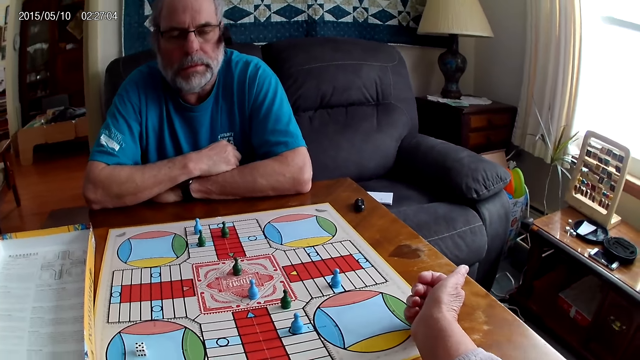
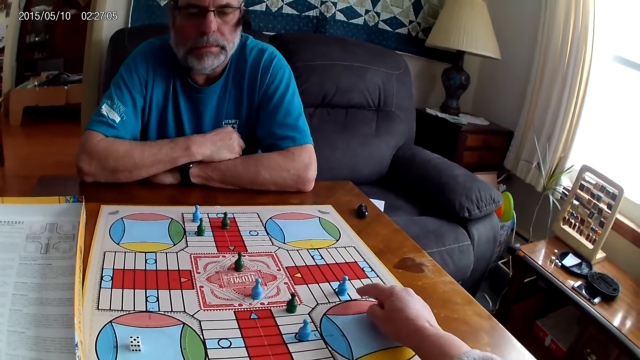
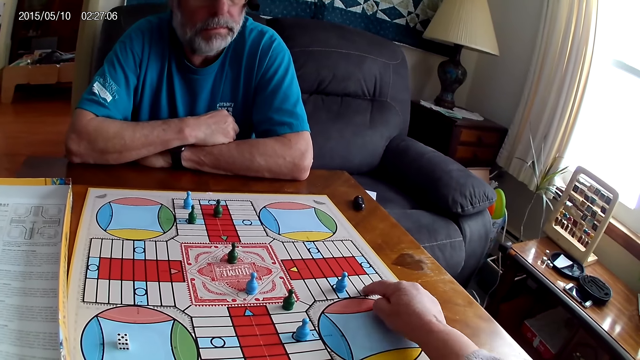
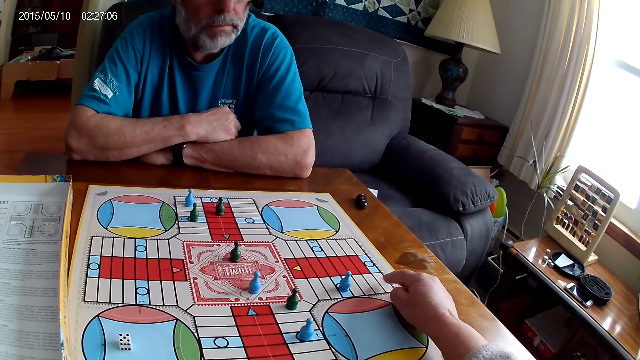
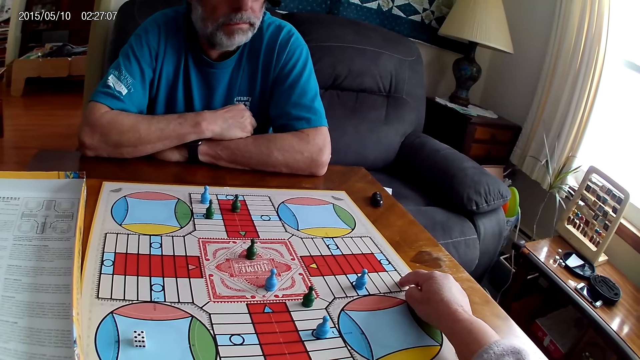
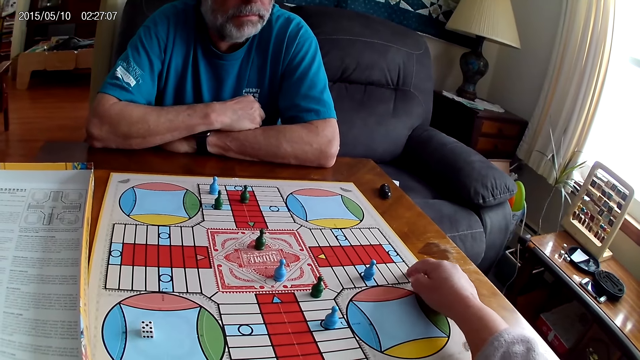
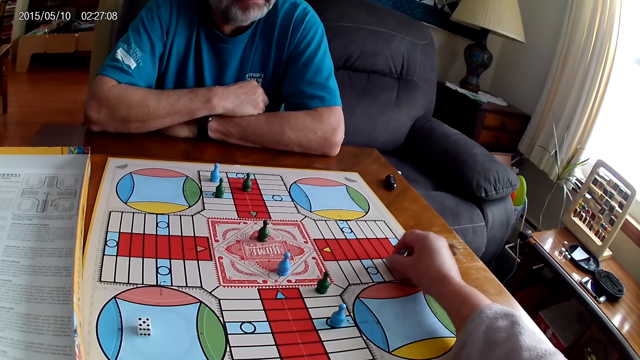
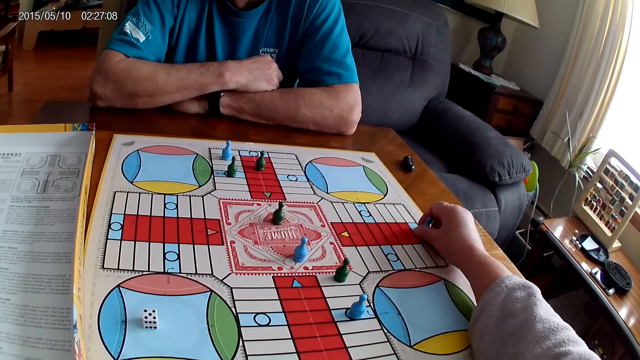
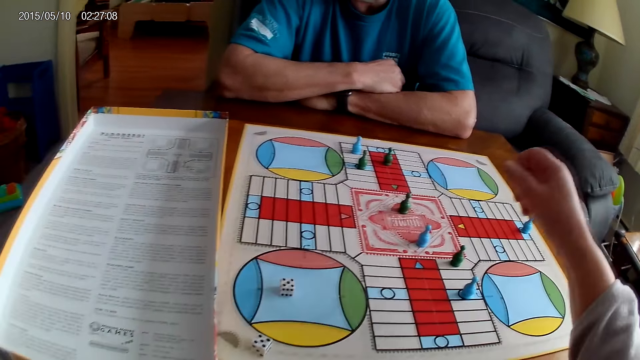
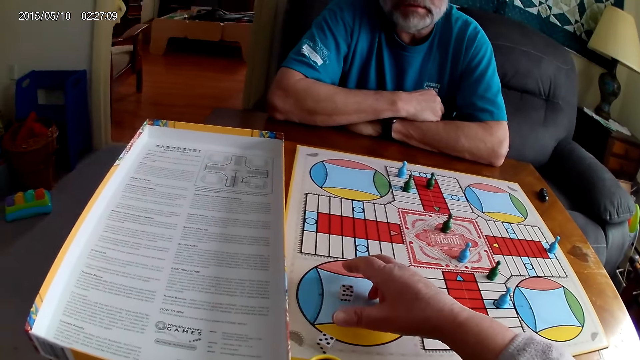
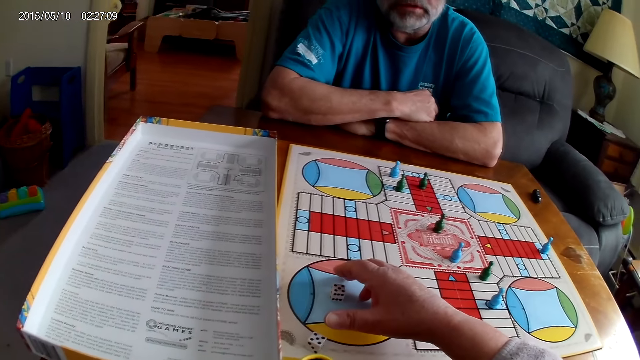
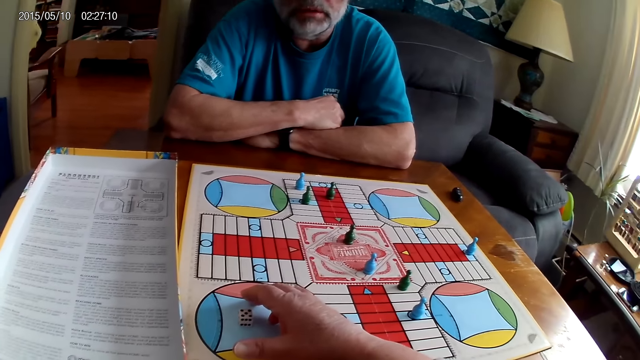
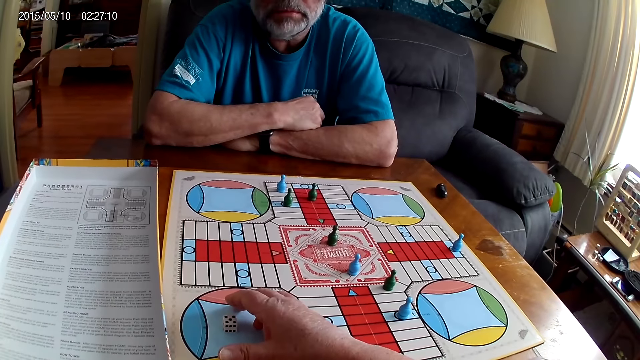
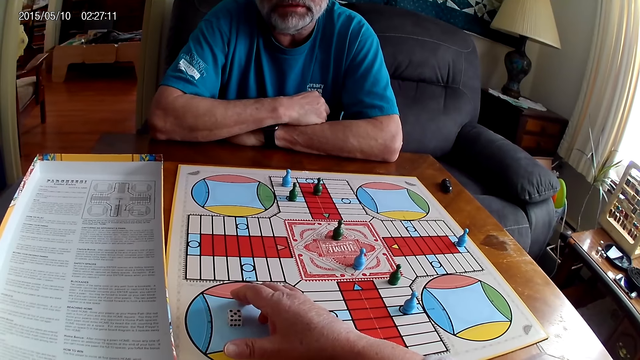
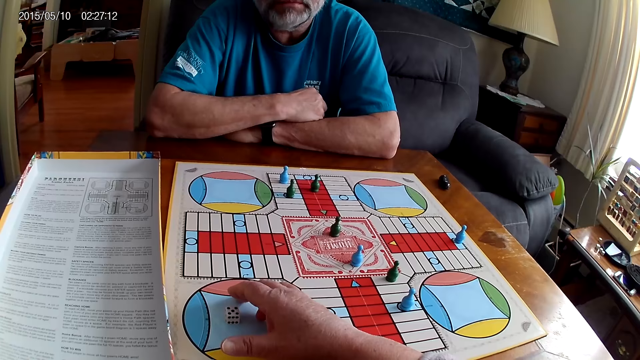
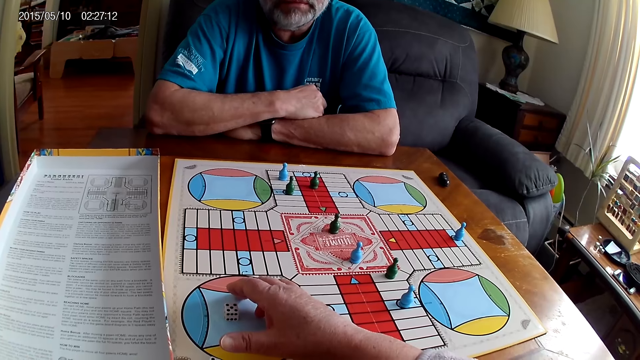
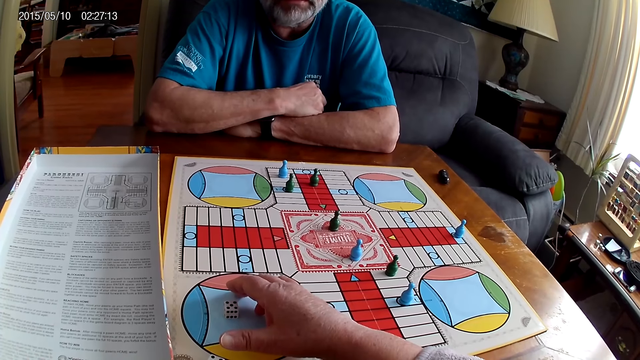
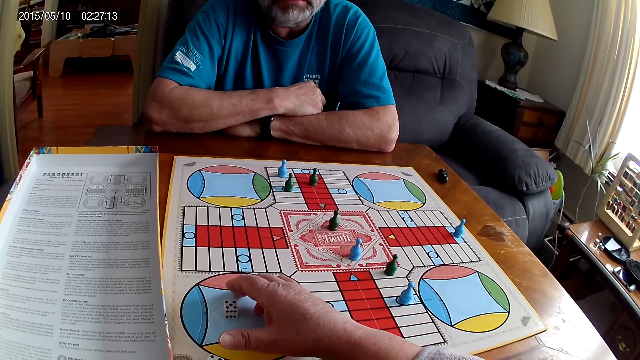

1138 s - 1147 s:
The camera wearer counts some cells on the Ludo board with her right hand. She moves a blue pawn through some cells on the Ludo board with her right hand. She moves the hand, makes a sound and stares at the board game. The man converses with the camera wearer.

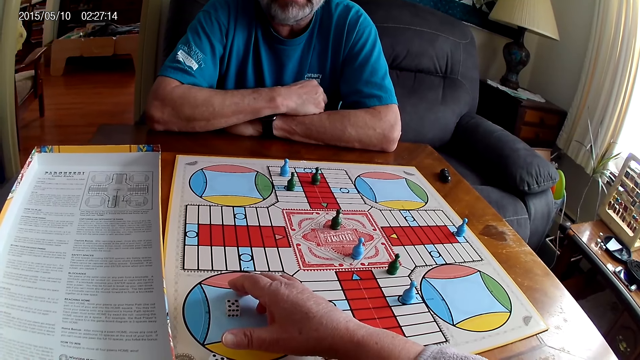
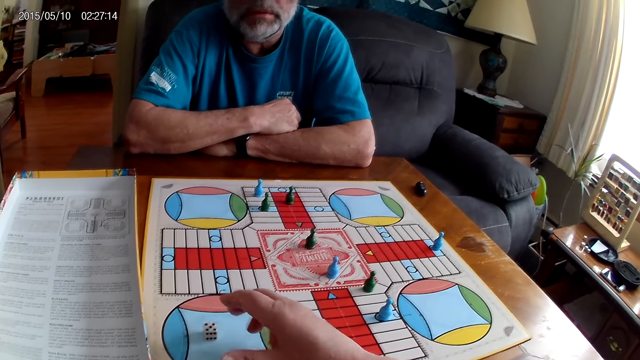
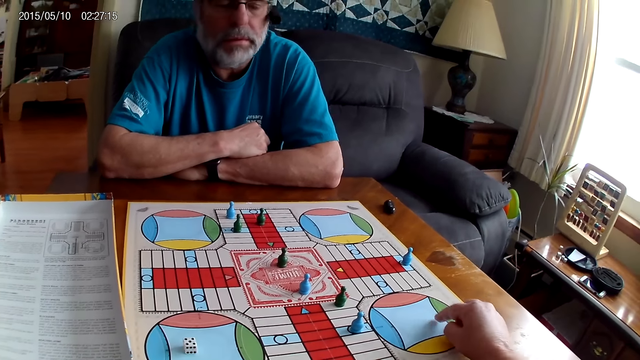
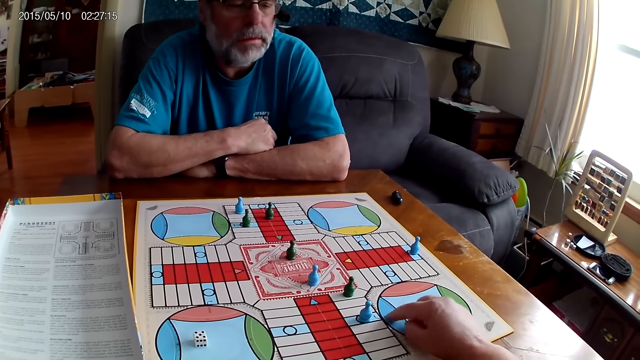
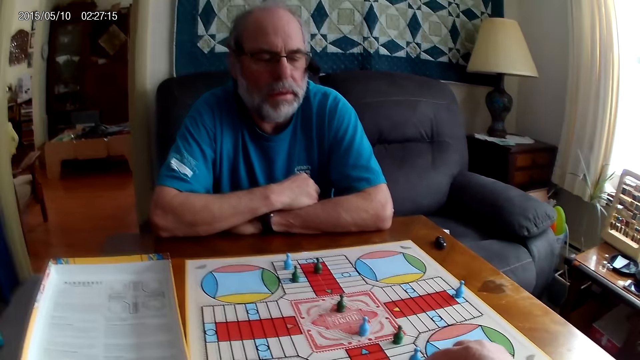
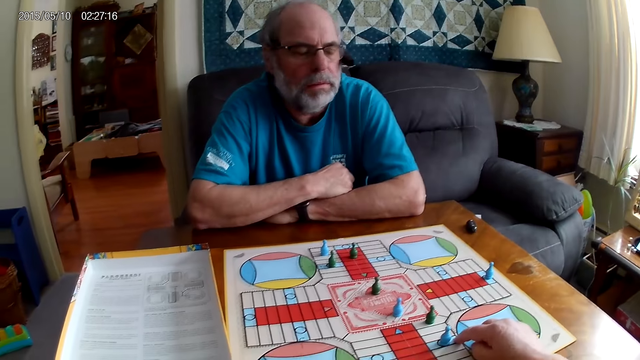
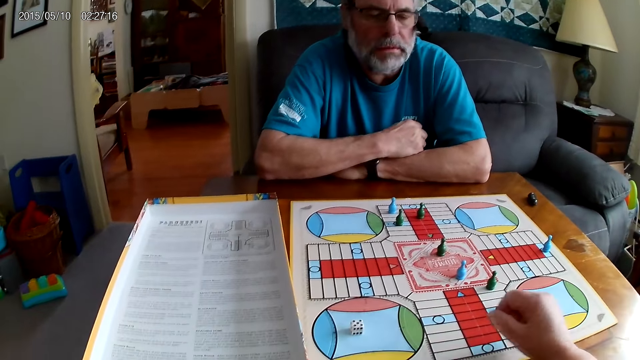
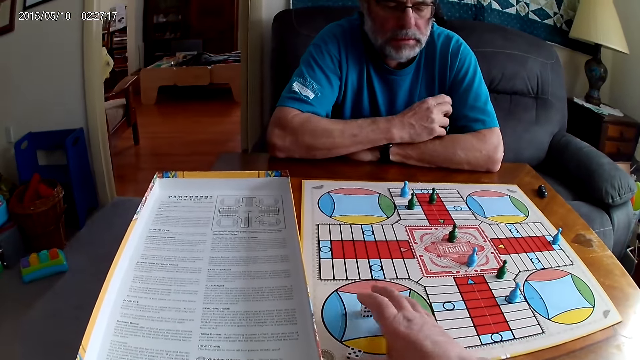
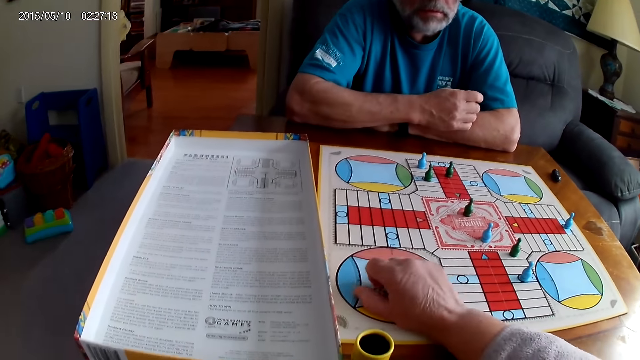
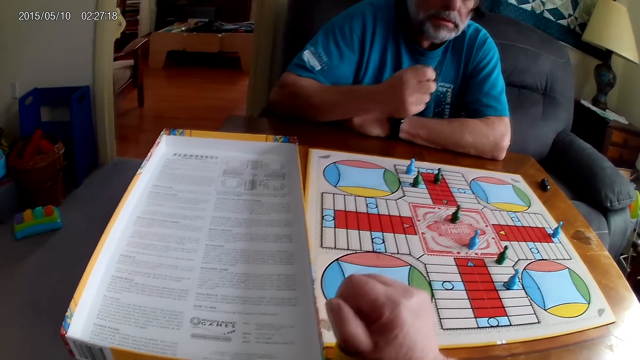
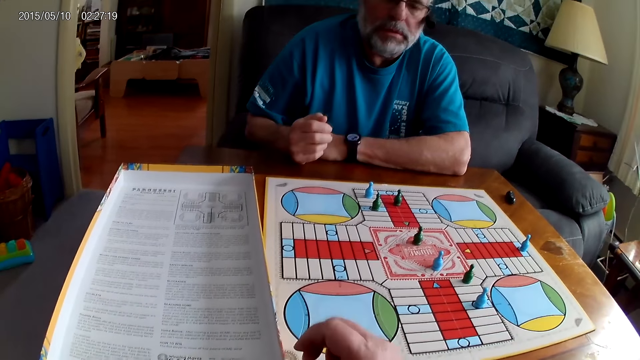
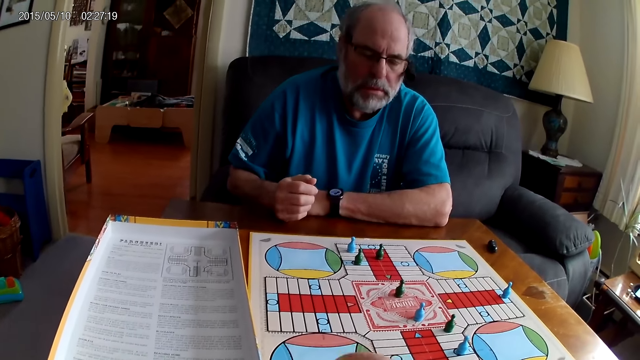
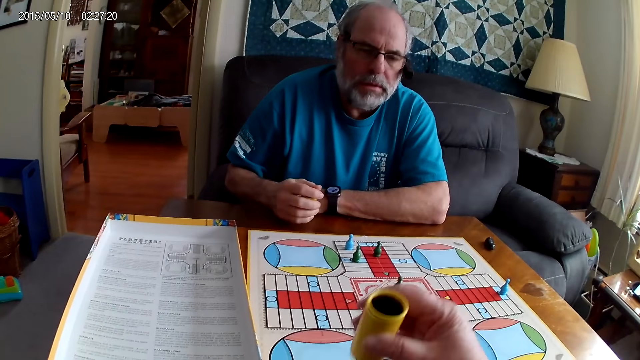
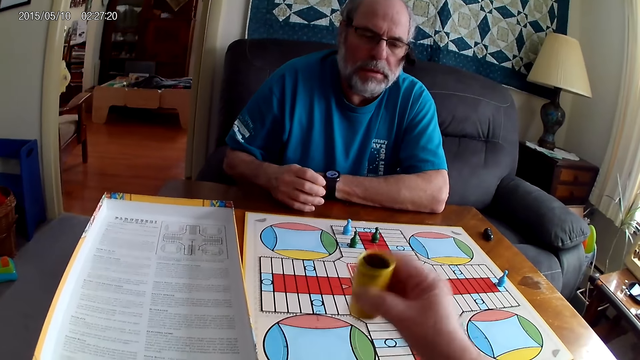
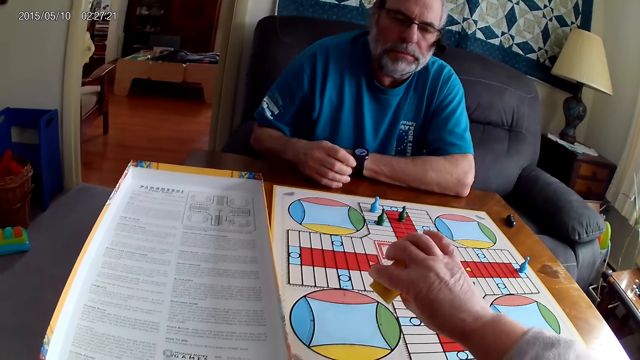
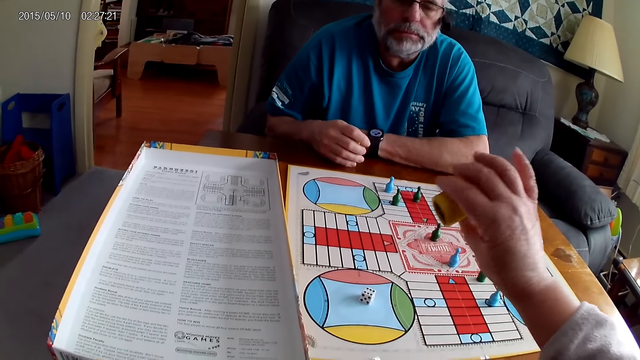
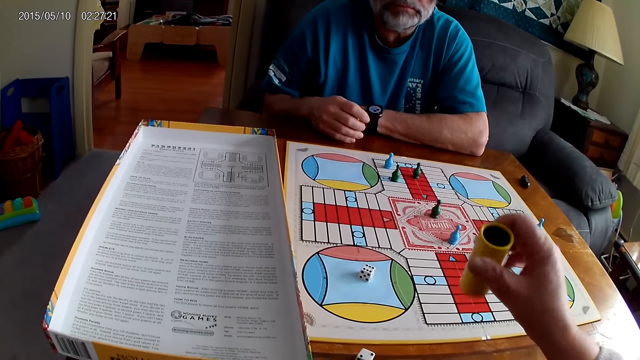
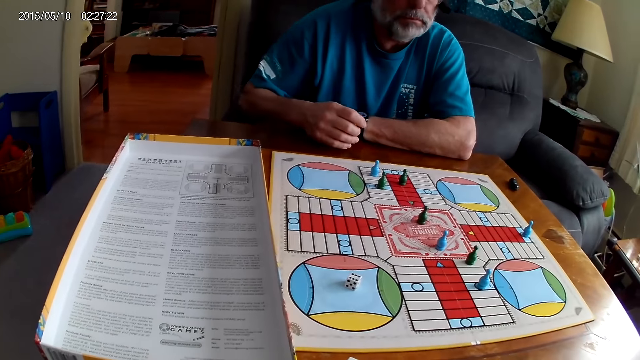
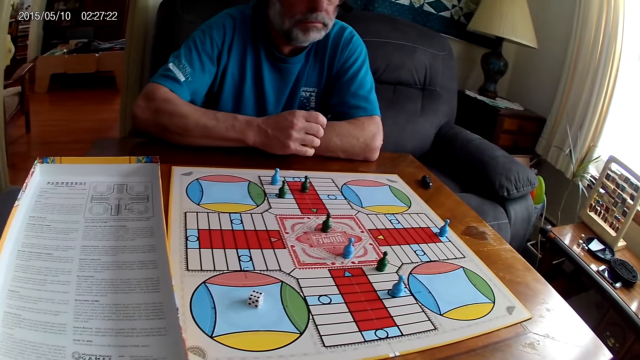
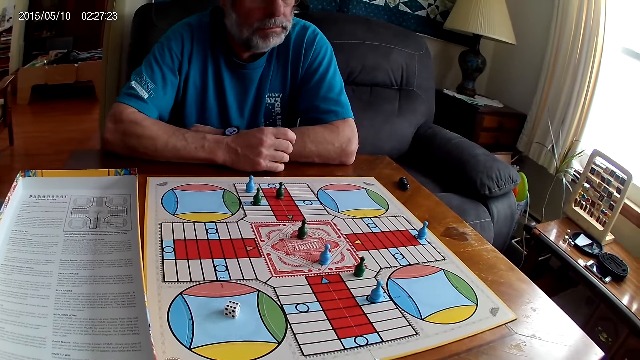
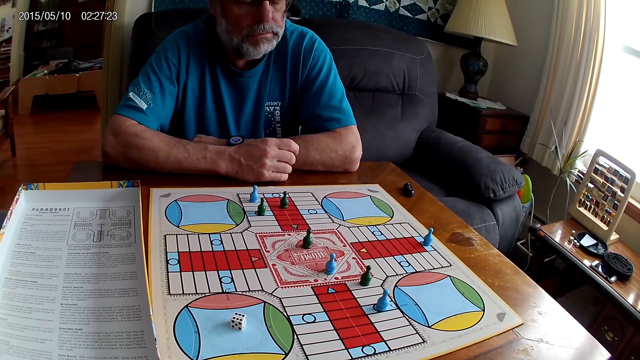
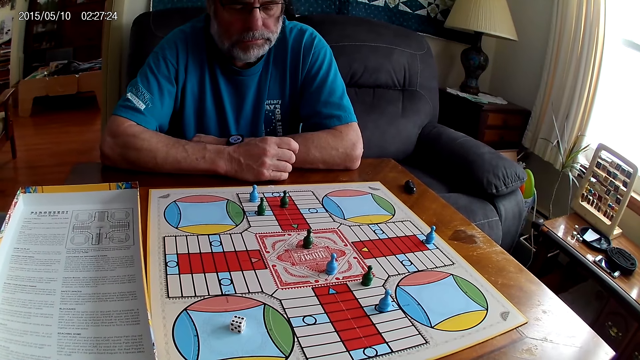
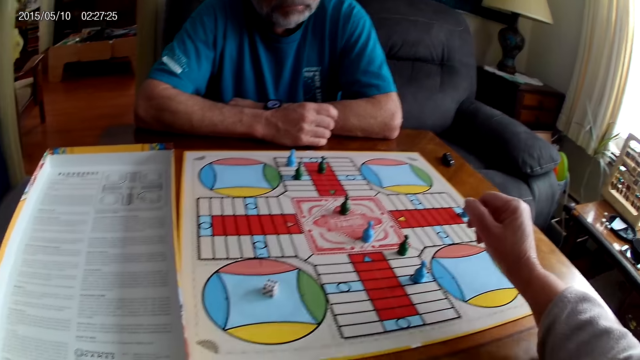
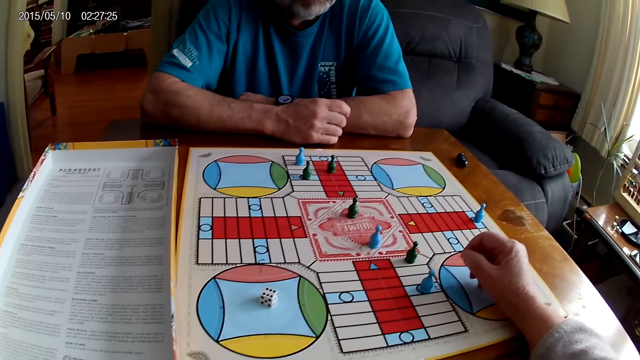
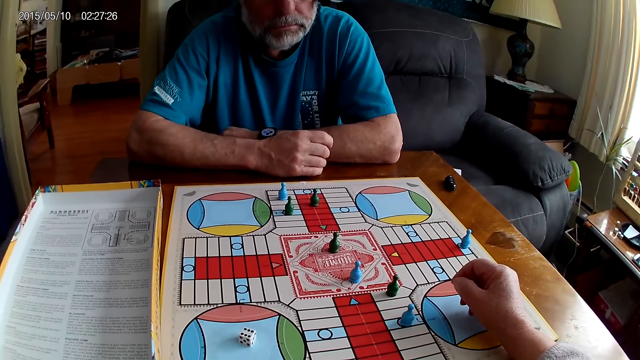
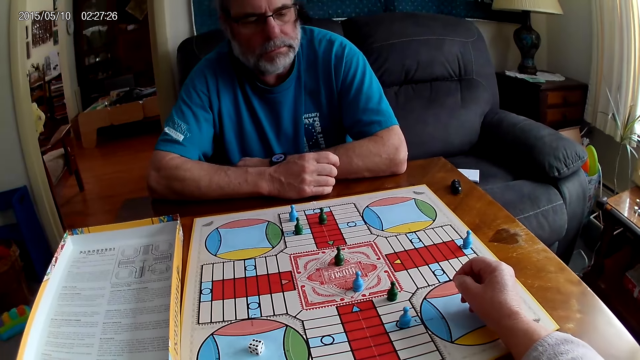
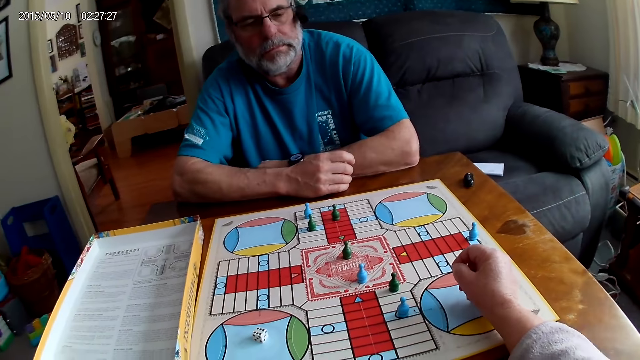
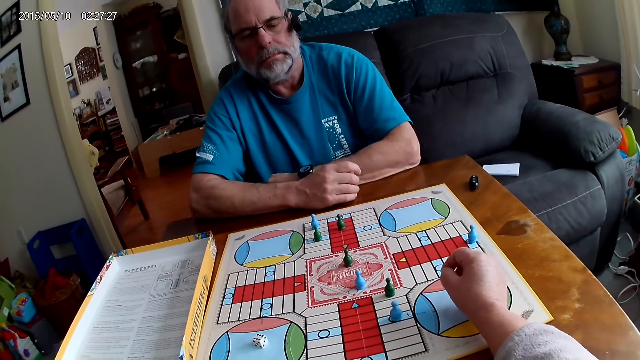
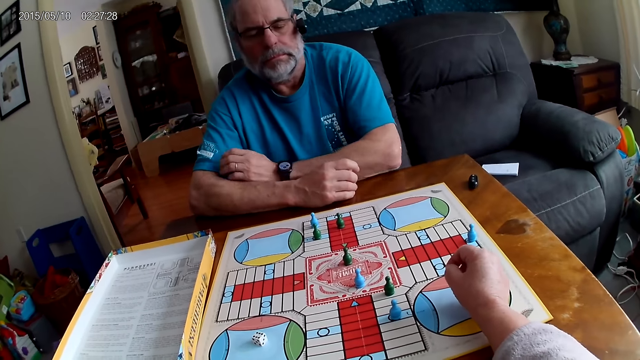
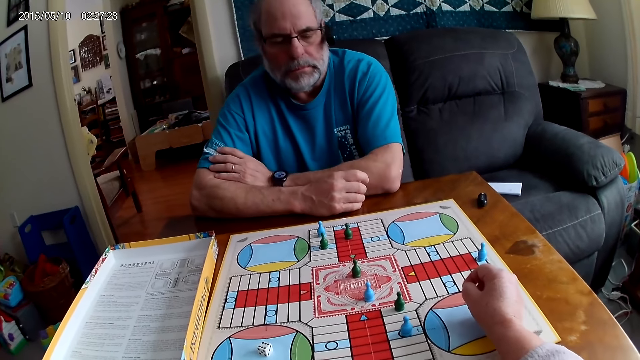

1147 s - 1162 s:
The camera wearer converses with the man. The man responds to the camera wearer. The camera wearer picks up the dice on the Ludo board with her right hand. She puts the dice in the container or dice cup with her right hand. She shuffles the dice in the container with her right hand. She pours the dice from the container on the Ludo board with her right hand. She places the dice cup aside. The man rests his arm on the table. The camera wearer stares at the board game. She places her hand on the board. She looks at the board game.
